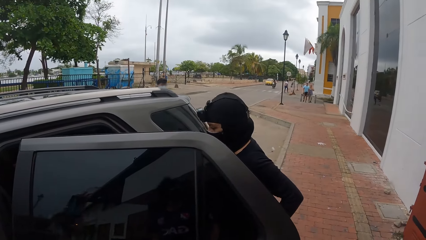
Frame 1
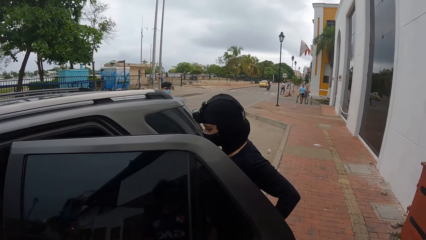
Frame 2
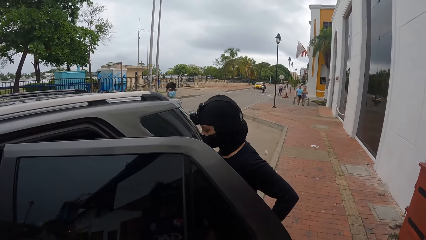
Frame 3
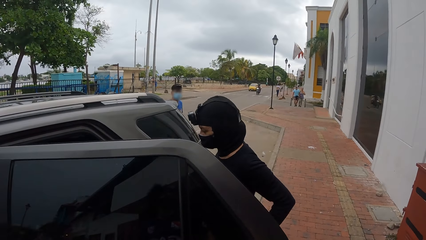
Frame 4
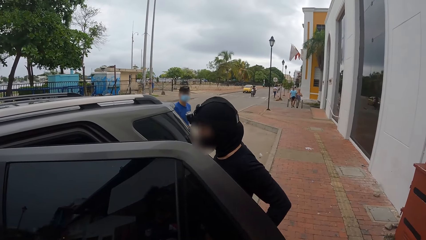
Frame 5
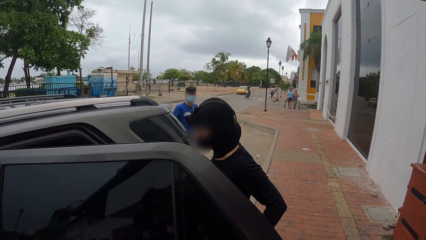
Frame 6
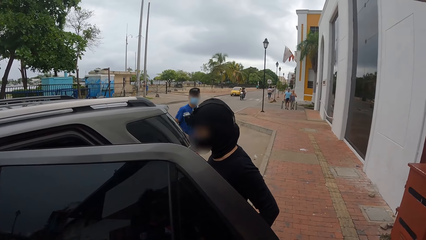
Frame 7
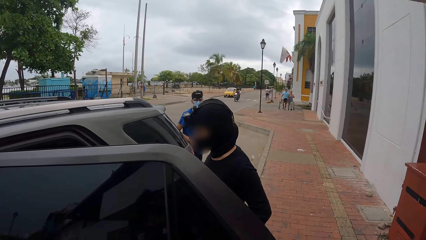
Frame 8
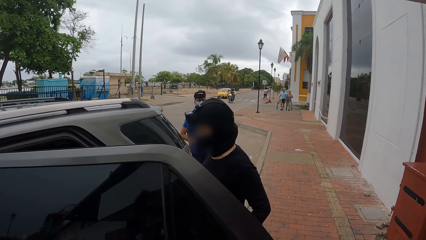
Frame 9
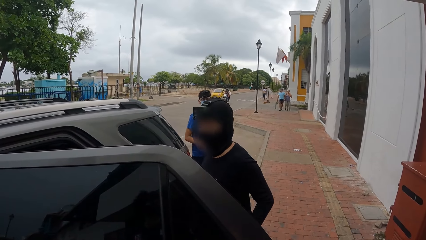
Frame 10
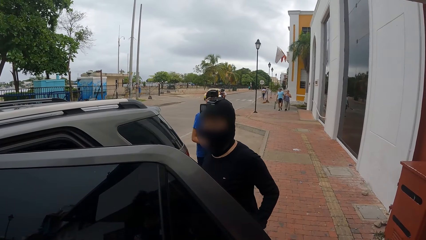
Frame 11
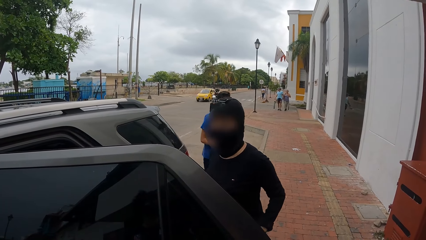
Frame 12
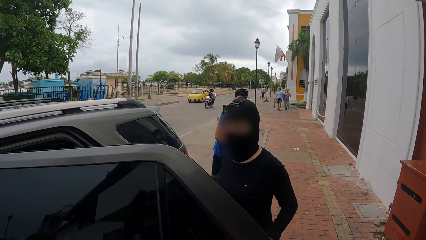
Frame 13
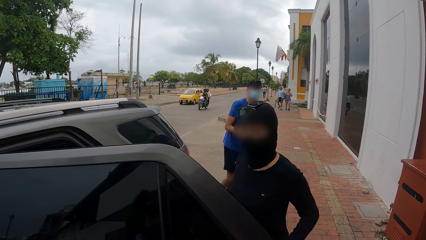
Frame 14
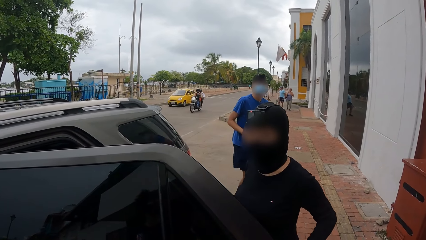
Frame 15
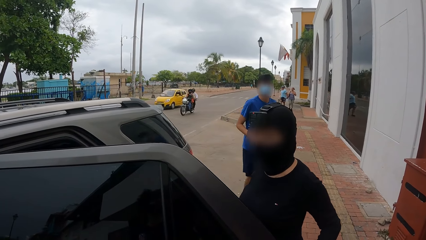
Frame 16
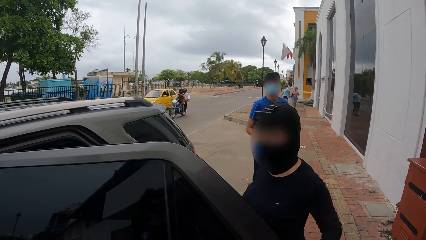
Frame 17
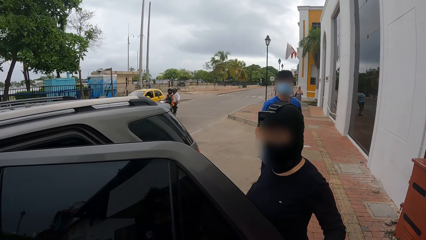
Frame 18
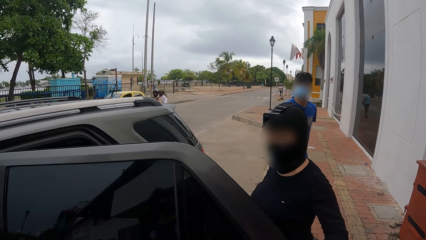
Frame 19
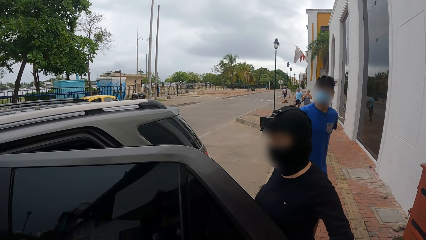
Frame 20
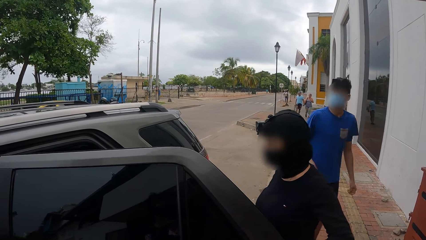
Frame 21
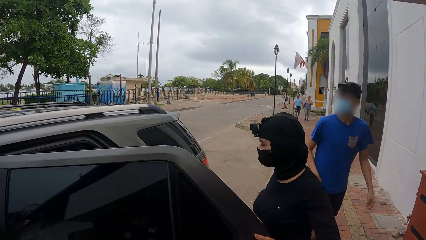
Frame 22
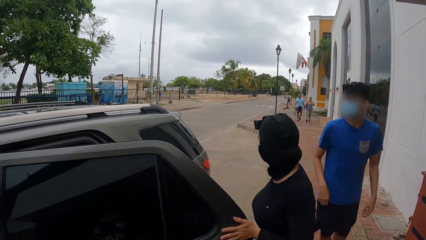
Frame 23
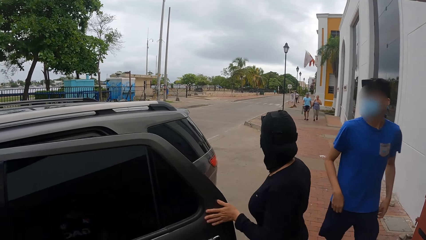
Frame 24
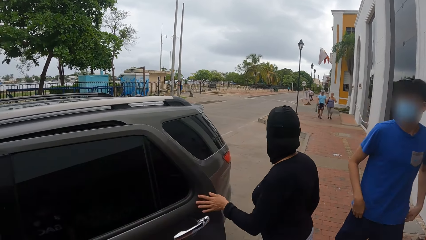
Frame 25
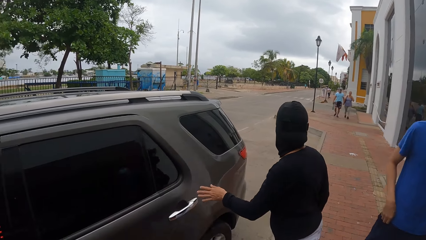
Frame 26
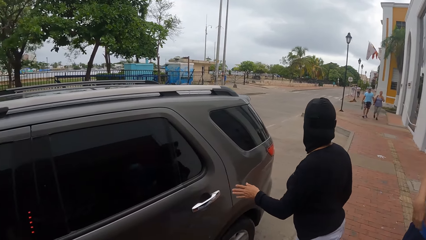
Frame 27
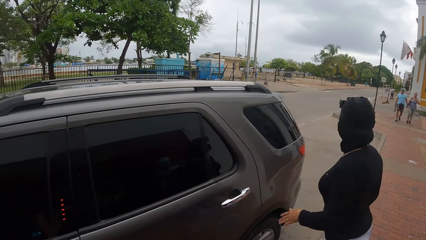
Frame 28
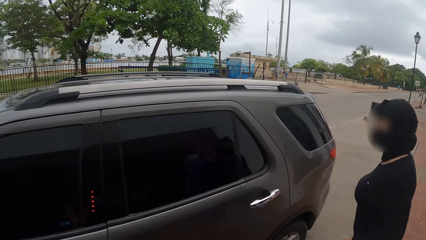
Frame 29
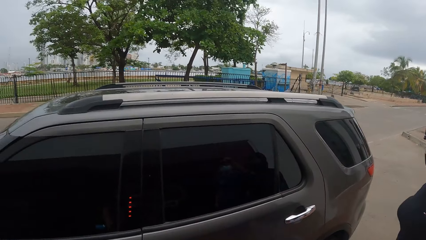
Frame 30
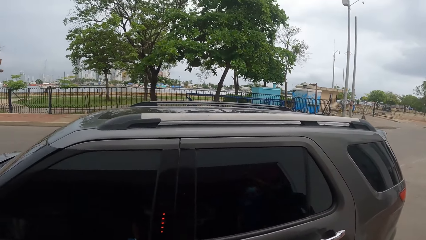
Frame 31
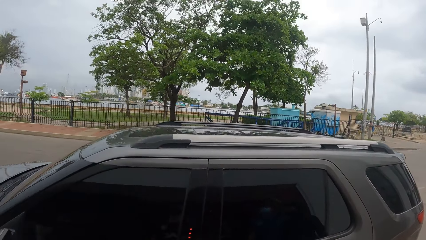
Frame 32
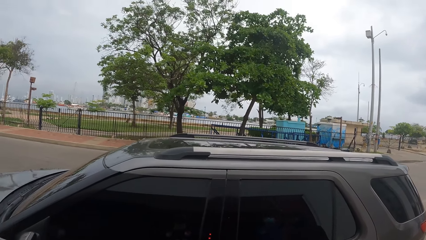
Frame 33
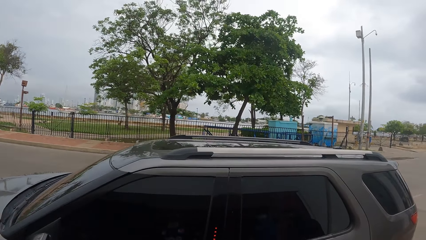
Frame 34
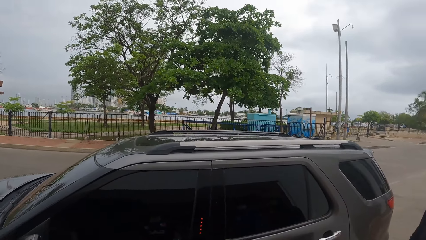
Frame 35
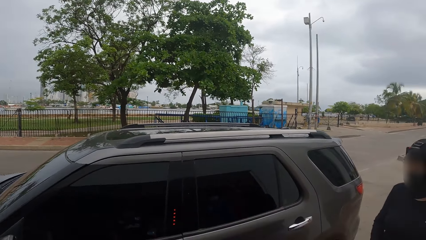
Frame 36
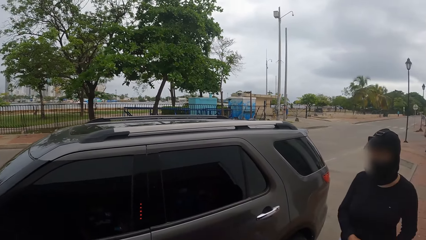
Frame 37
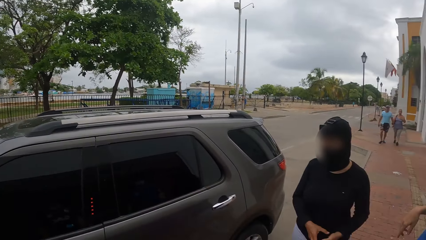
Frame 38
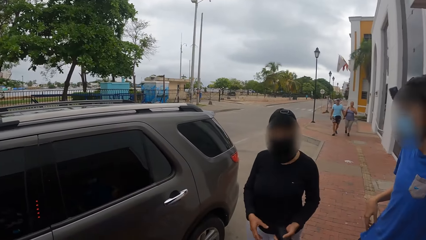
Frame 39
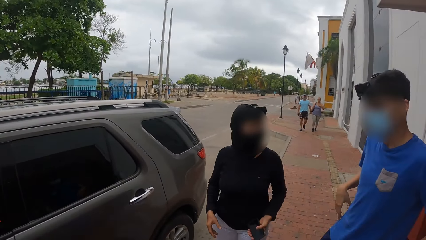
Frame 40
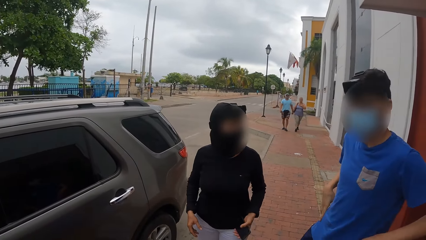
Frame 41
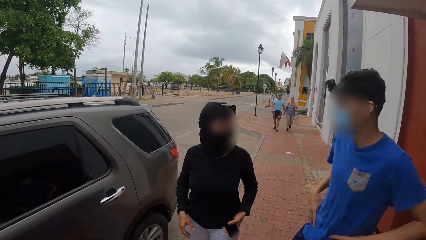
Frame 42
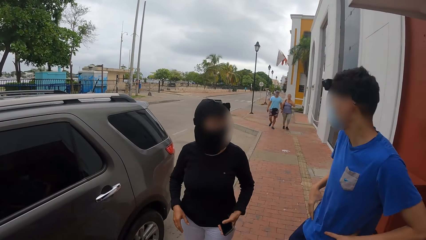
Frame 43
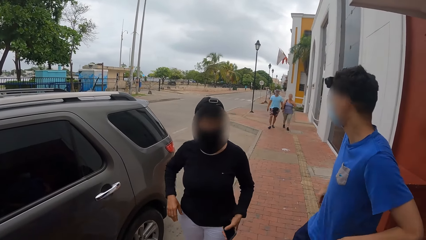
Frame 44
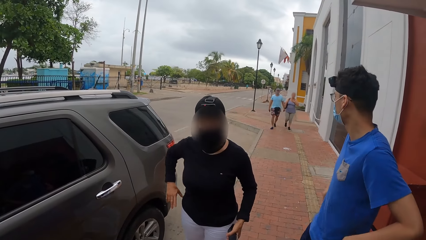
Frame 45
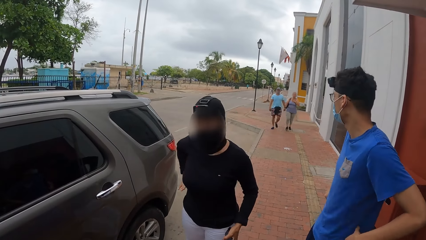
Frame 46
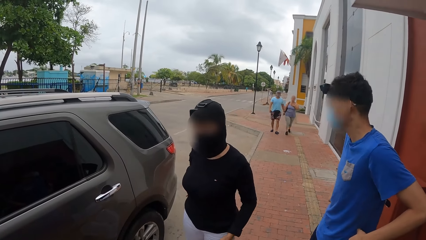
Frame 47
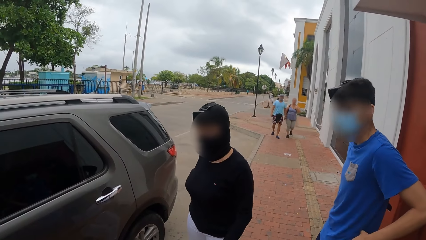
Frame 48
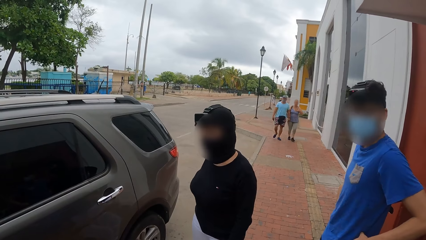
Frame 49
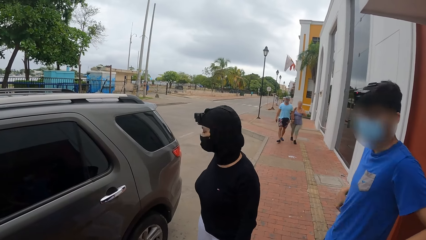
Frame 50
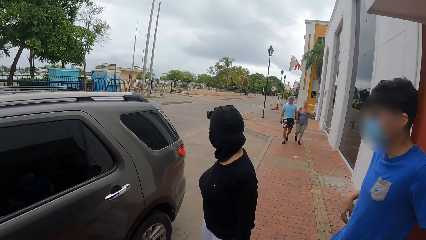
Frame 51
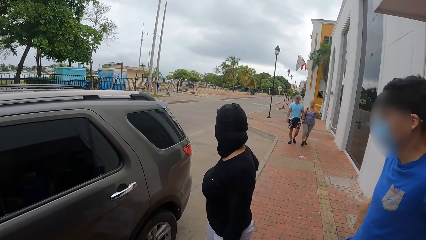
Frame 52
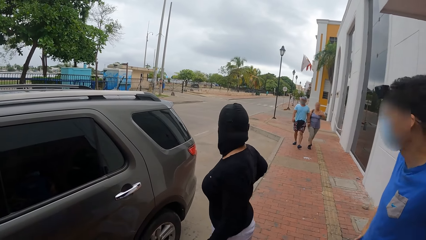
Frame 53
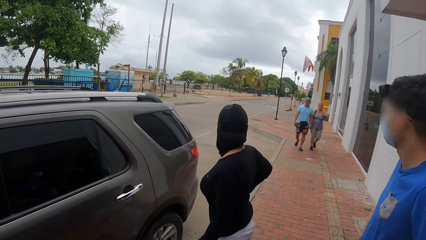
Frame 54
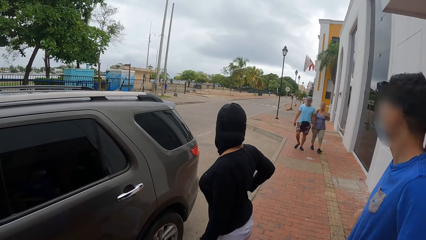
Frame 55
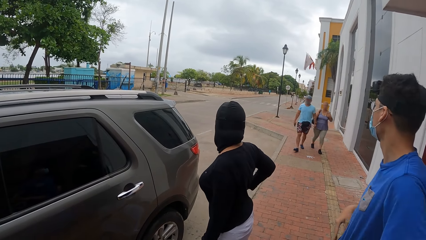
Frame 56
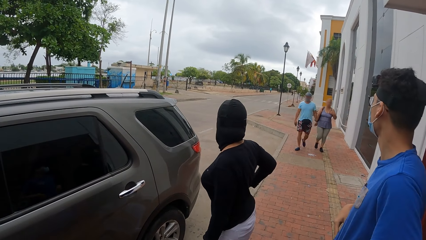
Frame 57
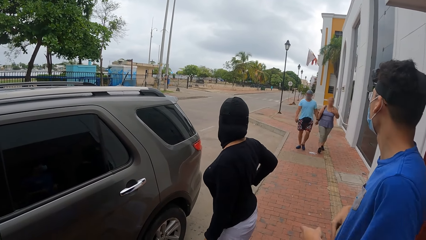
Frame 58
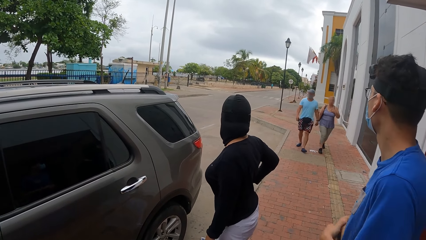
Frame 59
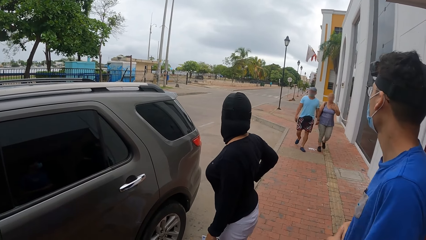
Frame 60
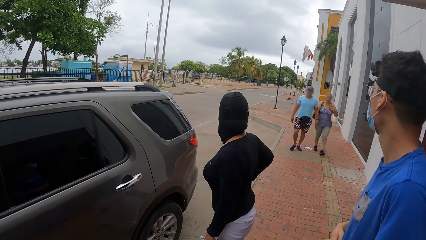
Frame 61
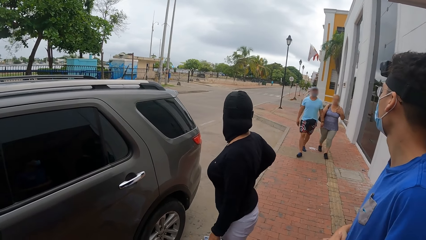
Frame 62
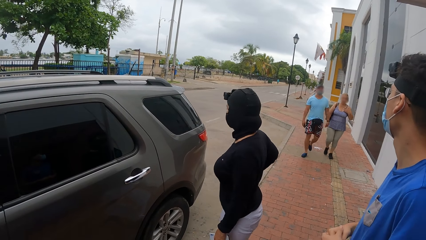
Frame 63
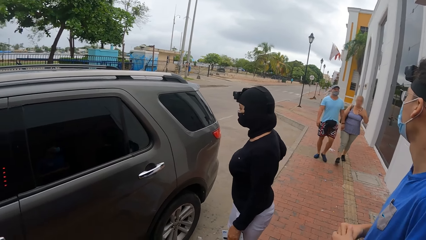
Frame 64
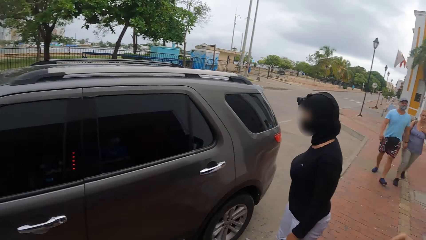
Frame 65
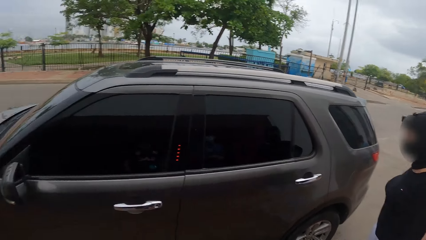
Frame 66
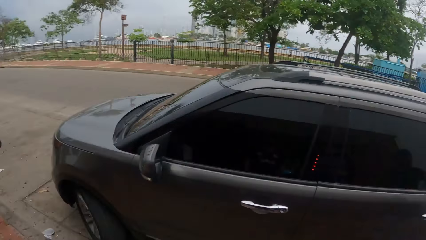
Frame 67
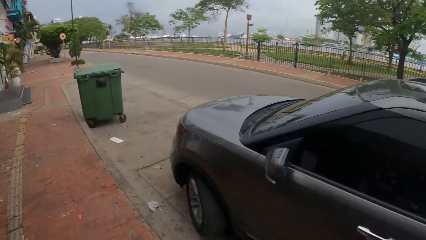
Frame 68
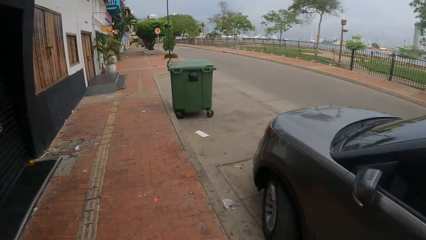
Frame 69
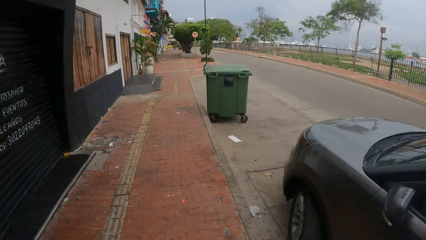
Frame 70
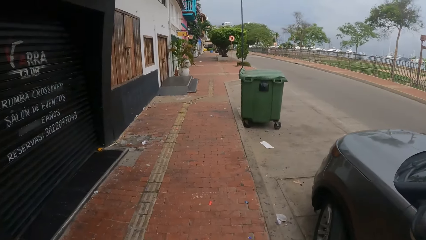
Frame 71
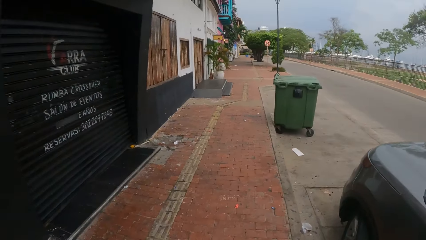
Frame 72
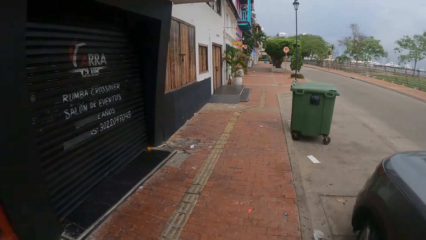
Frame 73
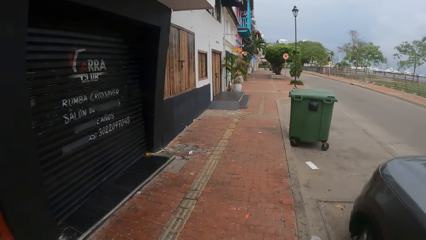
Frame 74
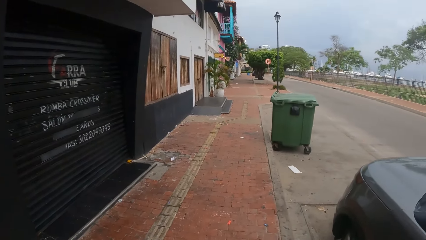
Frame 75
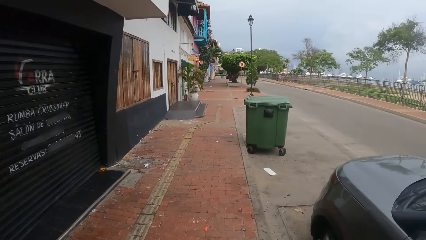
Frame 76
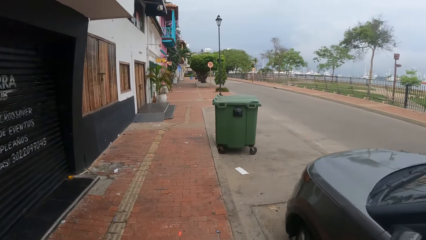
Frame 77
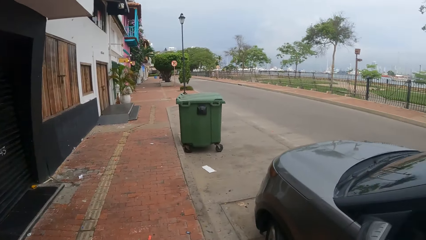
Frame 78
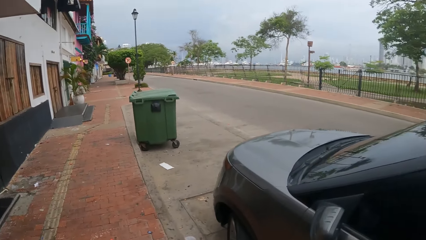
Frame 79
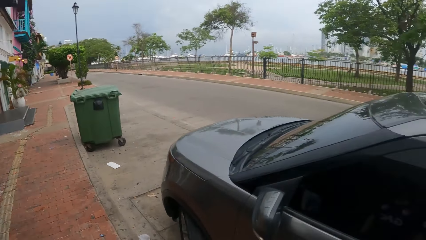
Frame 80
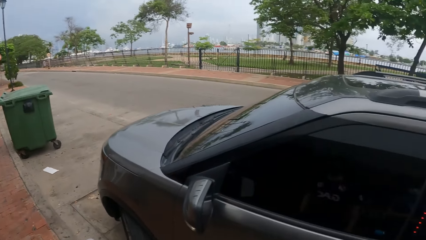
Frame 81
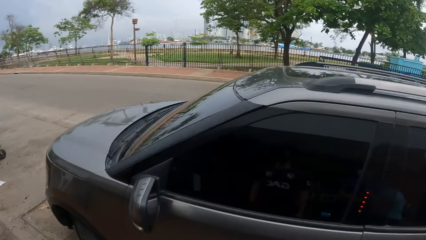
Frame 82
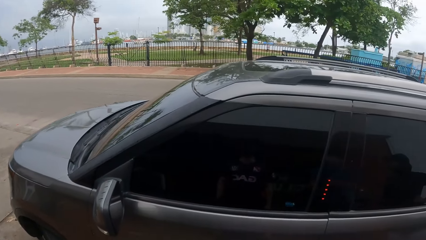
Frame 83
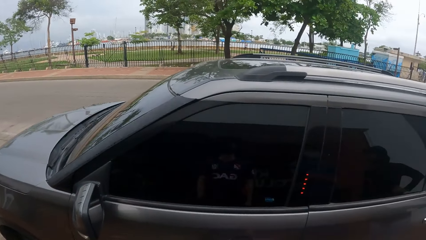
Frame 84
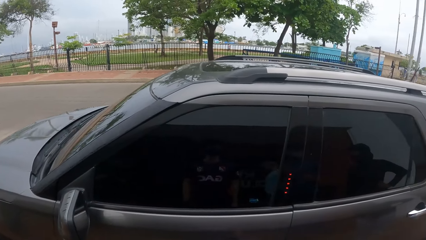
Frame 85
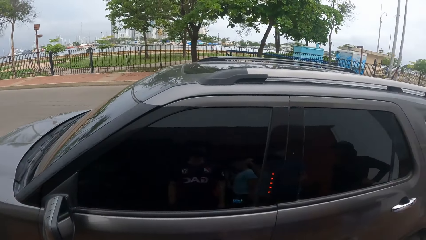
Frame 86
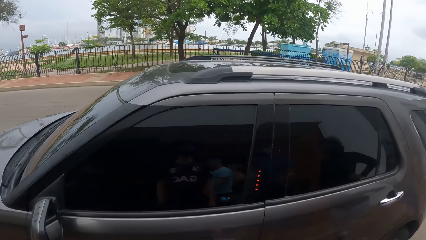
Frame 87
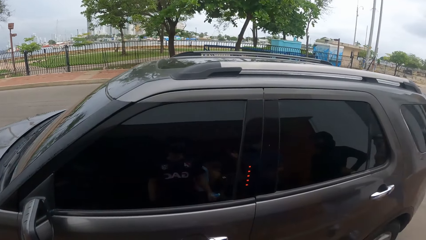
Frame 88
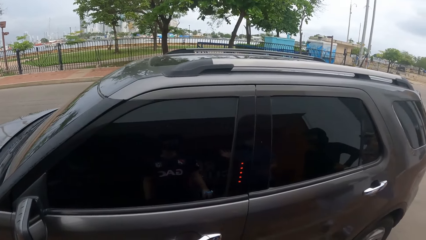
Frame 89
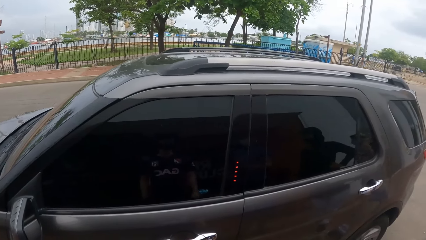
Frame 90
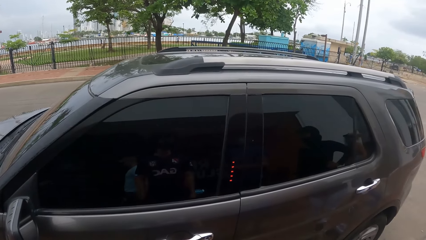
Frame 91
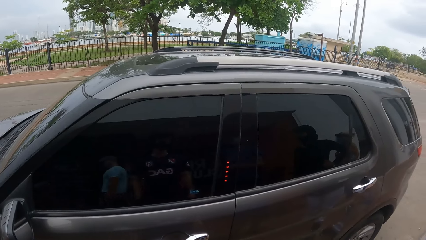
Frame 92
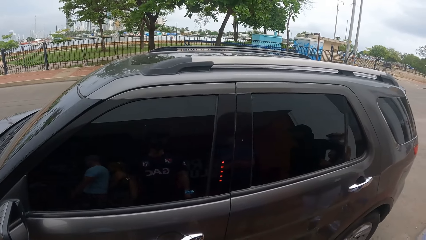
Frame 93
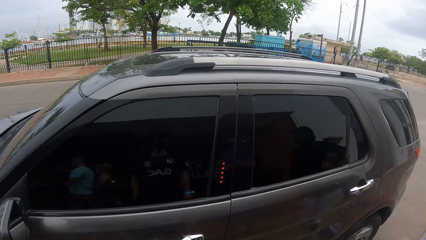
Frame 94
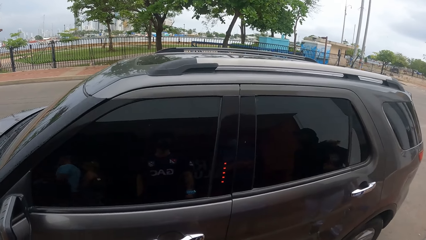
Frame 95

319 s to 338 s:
The camera wearer interacts with a woman. The woman closes a car door. The camera wearer interacts with the woman. They interact with a man. The man interacts with the woman. The camera wearer looks around.
